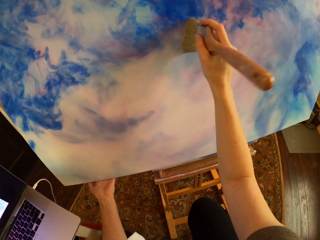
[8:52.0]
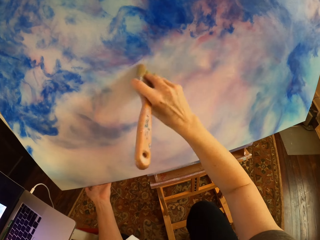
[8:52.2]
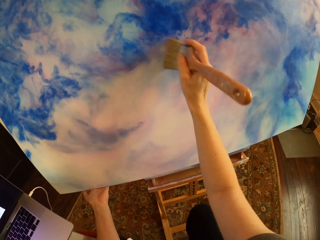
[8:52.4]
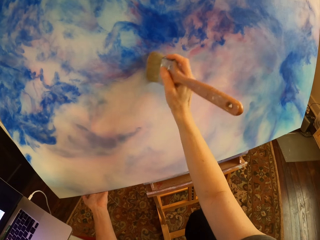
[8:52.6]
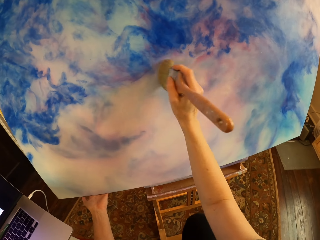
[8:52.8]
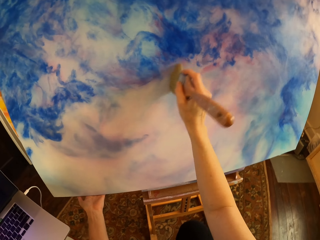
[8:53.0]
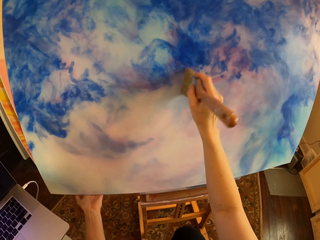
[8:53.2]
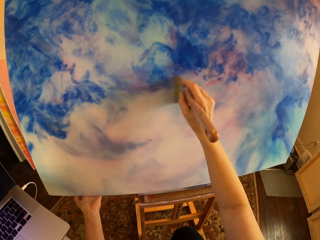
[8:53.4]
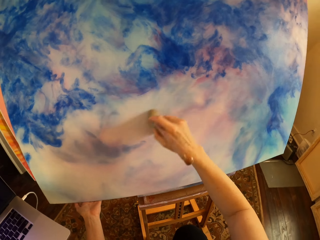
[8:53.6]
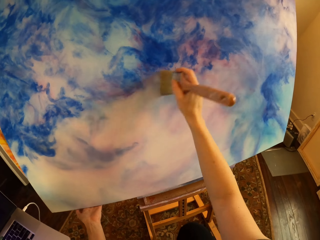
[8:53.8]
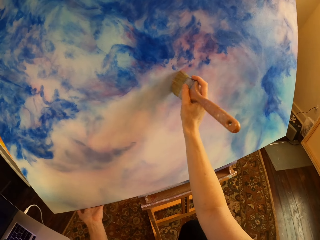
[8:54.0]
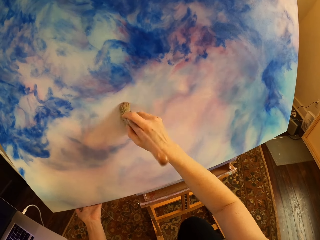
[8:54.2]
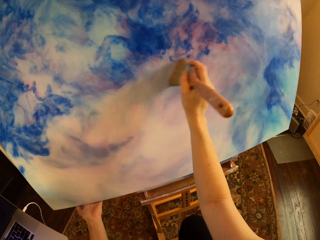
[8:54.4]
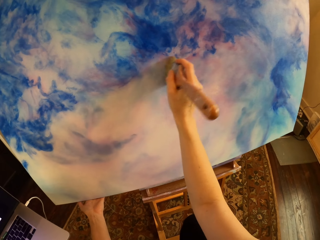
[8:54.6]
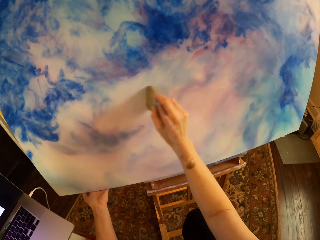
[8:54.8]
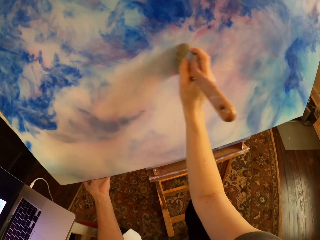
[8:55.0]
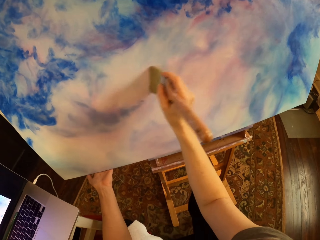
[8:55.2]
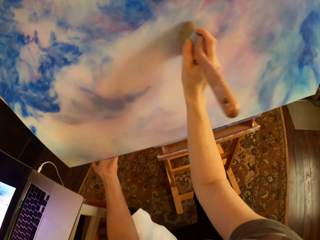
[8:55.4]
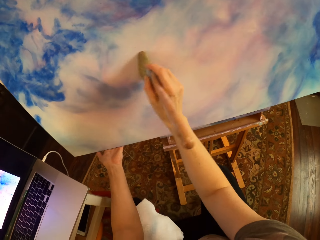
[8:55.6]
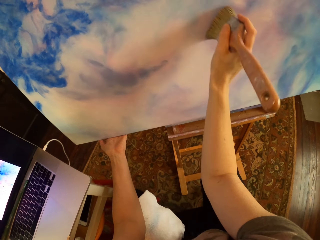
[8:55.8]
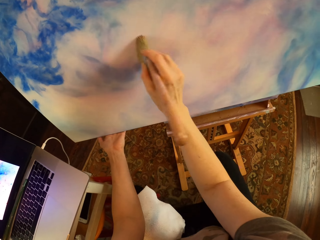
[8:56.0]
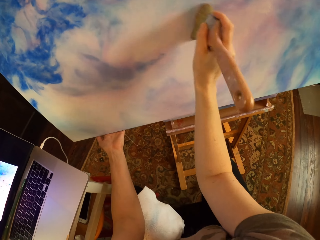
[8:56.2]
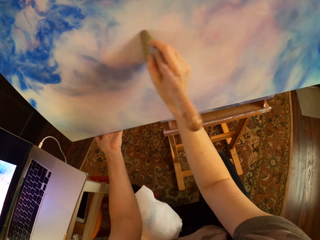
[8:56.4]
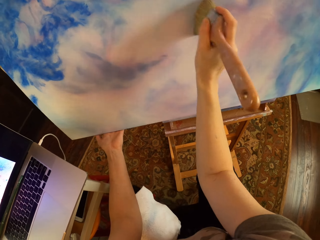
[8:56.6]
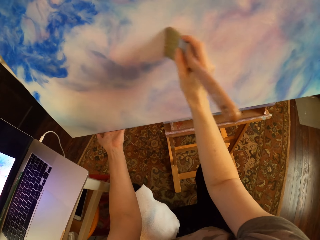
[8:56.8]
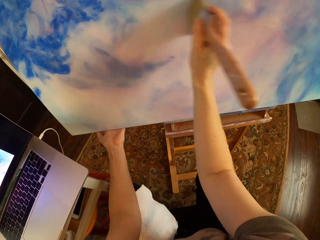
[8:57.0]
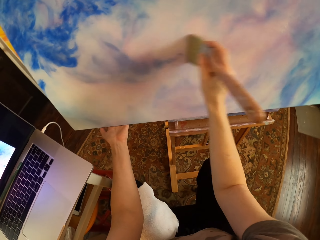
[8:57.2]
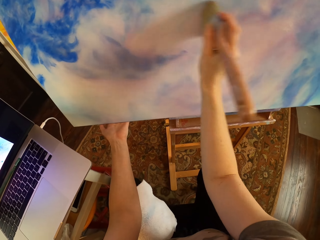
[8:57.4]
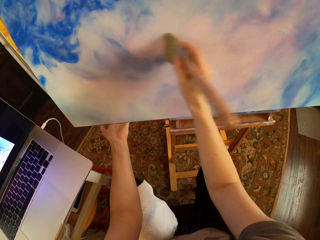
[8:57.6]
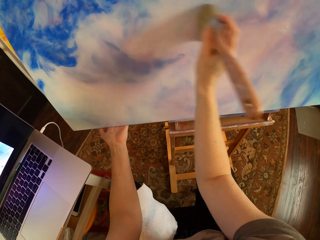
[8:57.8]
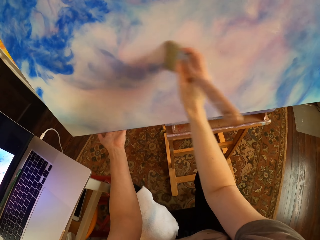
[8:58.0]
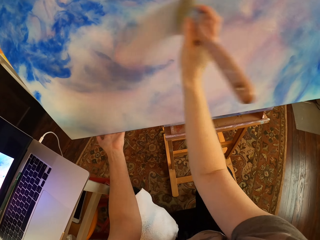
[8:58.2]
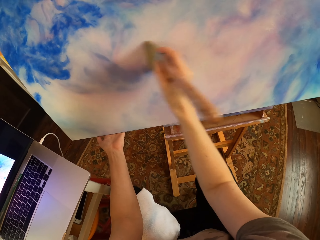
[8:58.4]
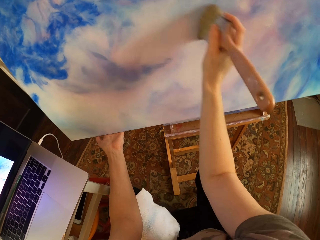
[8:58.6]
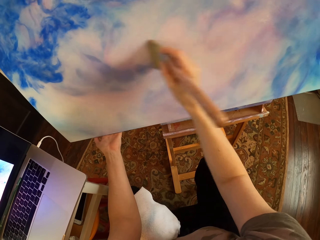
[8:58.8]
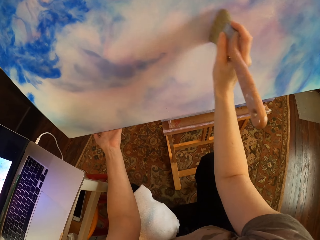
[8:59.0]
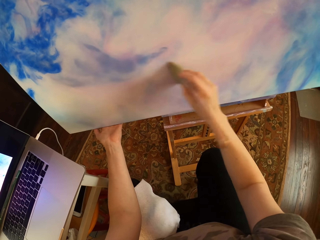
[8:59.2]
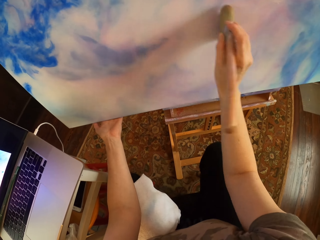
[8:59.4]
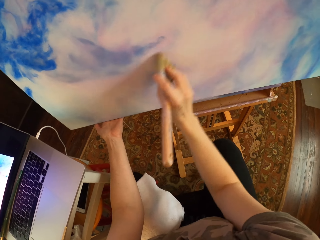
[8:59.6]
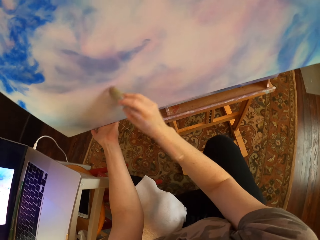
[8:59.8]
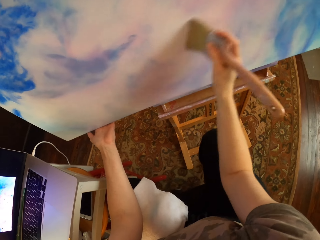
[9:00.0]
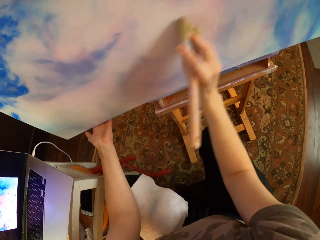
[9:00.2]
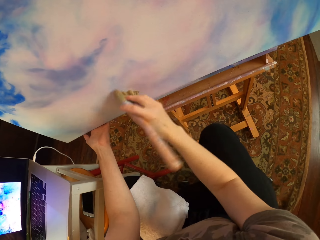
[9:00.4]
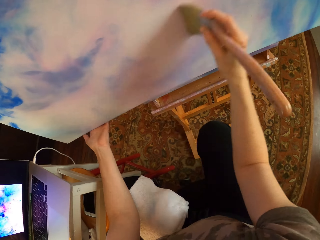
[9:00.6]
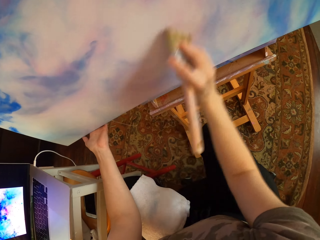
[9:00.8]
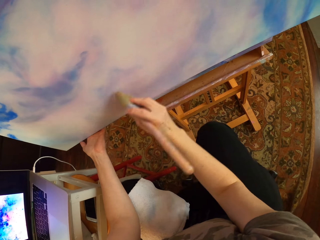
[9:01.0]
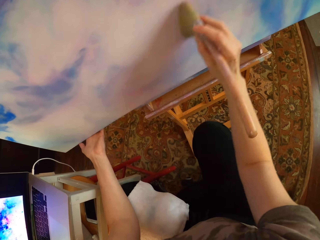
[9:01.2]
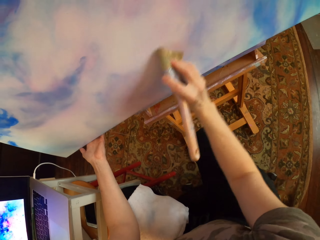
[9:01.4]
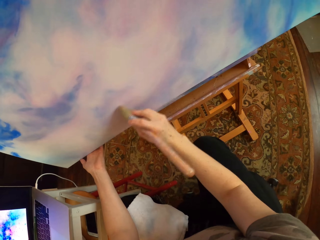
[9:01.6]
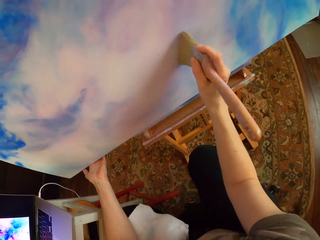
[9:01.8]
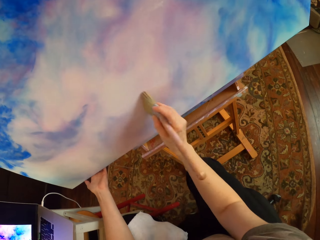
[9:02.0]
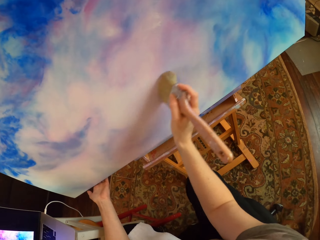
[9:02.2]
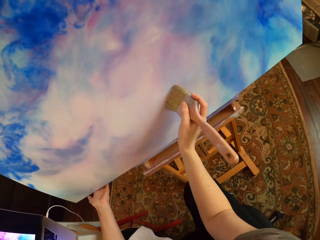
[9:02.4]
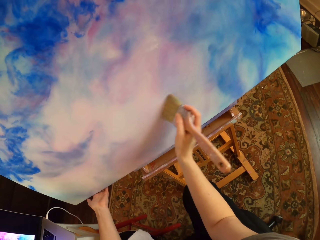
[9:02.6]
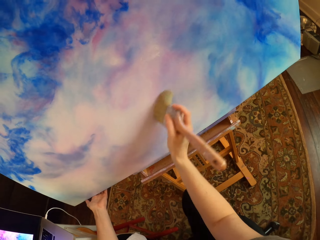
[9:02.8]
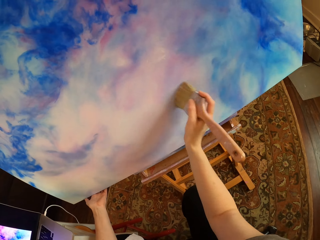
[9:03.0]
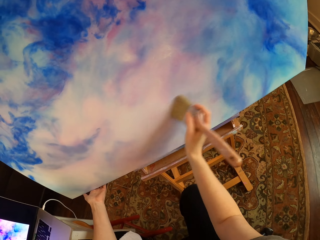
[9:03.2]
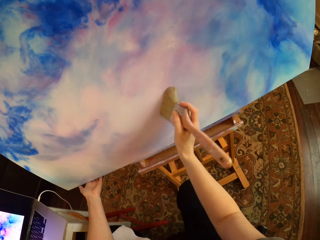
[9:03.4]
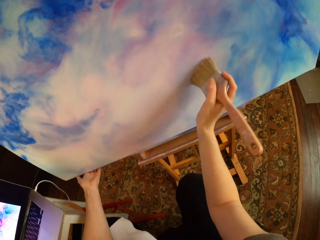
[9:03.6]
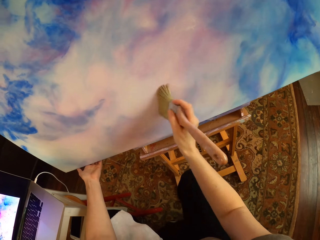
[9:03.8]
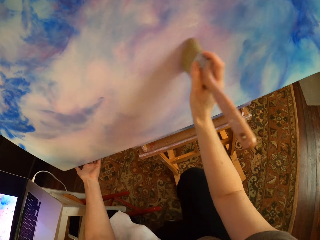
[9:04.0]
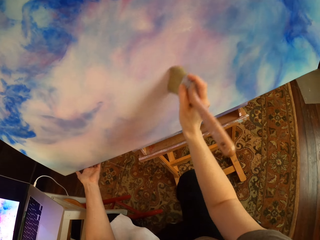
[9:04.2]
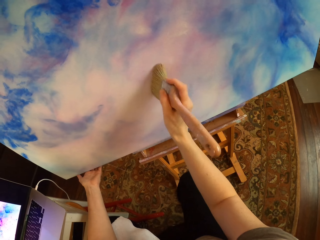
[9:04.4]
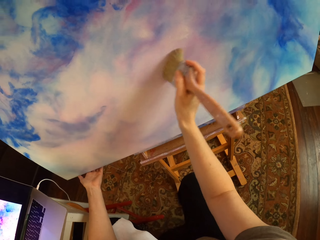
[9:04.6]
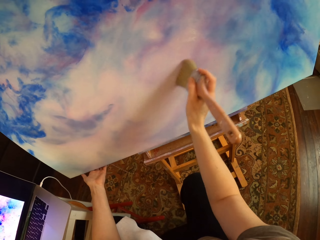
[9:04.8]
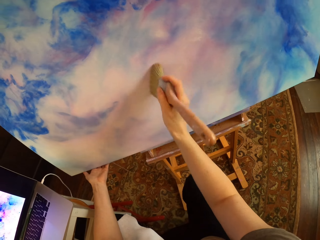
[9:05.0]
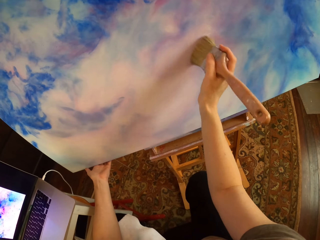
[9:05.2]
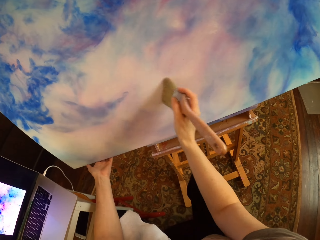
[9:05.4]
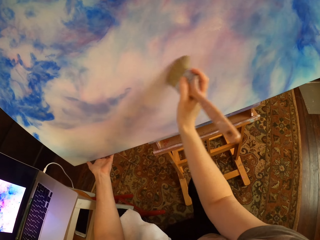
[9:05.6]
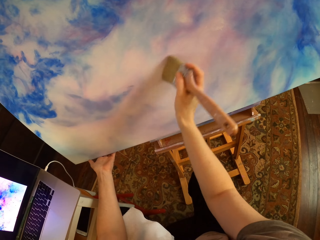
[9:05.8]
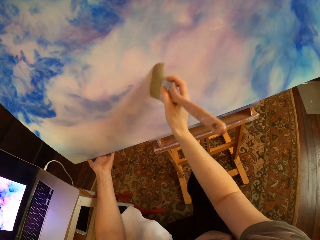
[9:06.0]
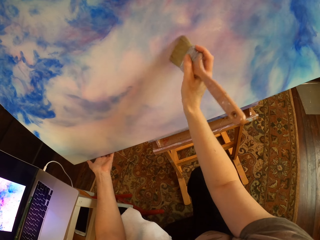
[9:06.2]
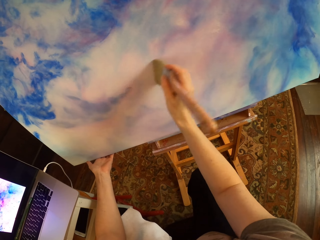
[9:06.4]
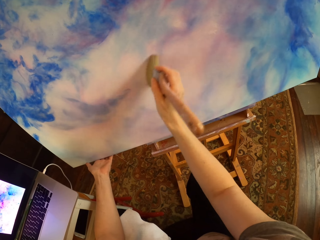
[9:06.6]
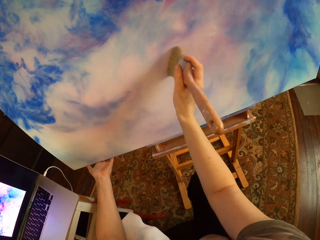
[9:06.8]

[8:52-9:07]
The camera wearer brushes the canvas repeatedly.

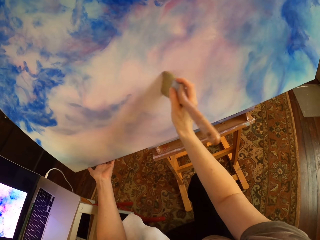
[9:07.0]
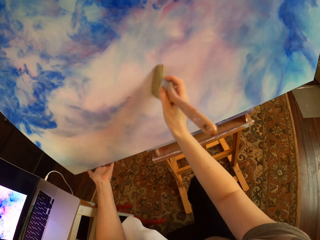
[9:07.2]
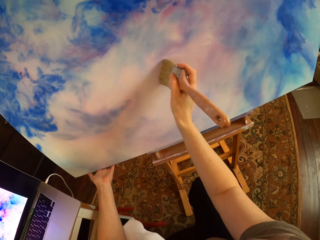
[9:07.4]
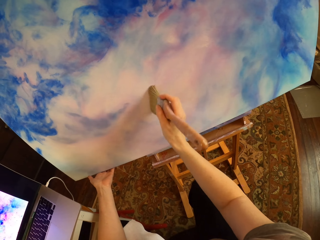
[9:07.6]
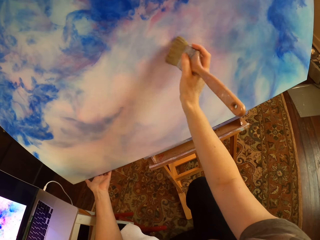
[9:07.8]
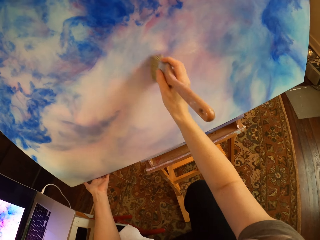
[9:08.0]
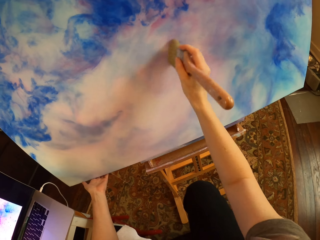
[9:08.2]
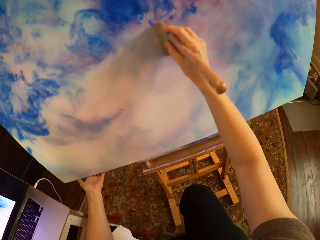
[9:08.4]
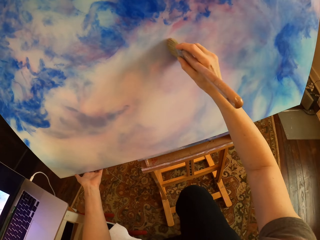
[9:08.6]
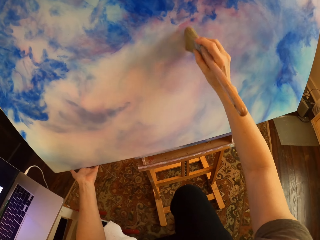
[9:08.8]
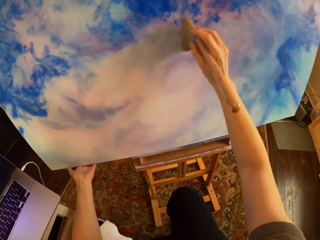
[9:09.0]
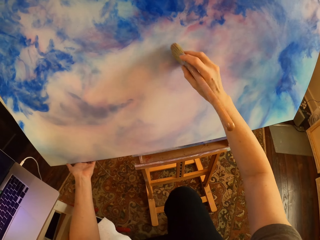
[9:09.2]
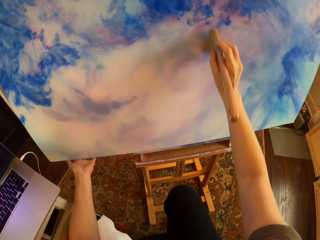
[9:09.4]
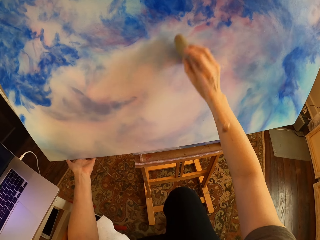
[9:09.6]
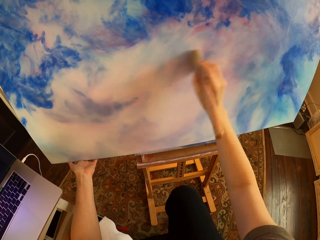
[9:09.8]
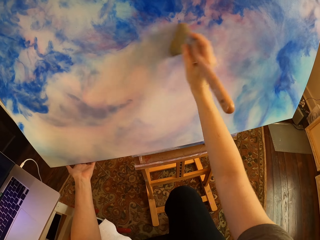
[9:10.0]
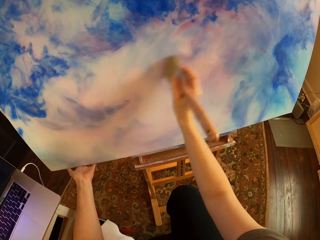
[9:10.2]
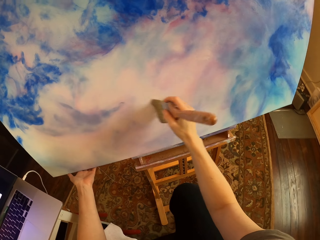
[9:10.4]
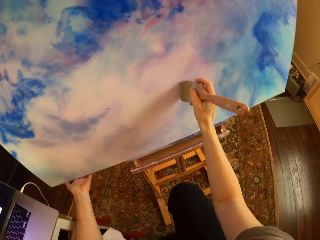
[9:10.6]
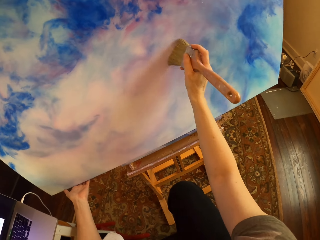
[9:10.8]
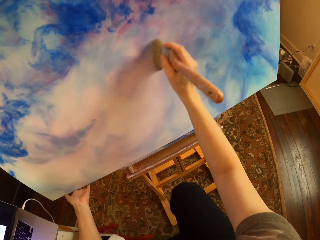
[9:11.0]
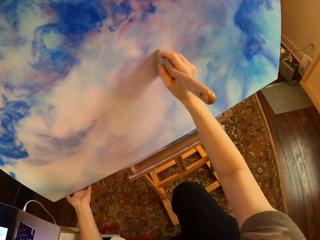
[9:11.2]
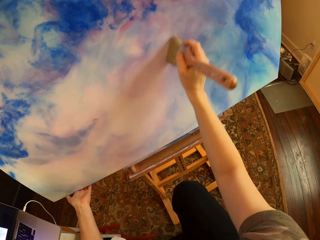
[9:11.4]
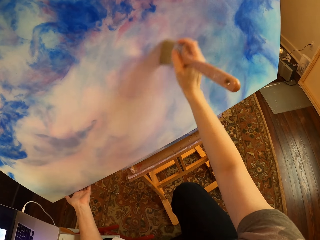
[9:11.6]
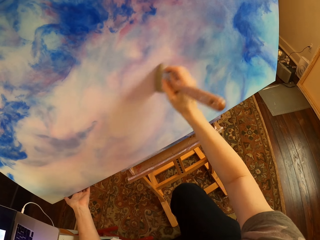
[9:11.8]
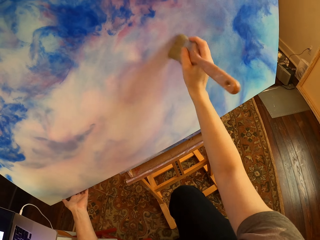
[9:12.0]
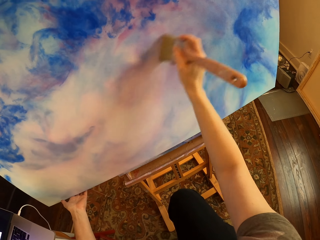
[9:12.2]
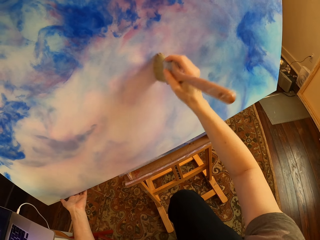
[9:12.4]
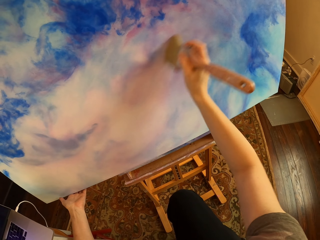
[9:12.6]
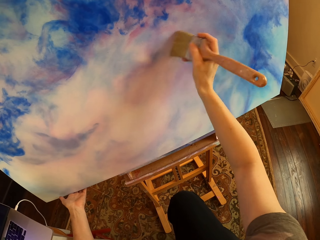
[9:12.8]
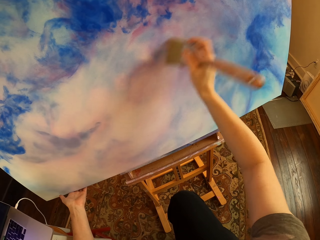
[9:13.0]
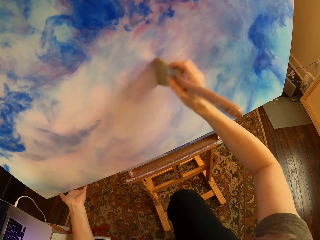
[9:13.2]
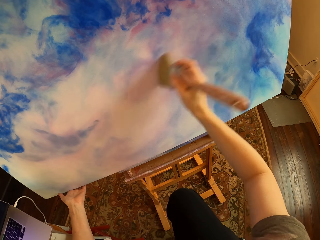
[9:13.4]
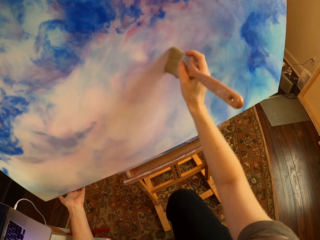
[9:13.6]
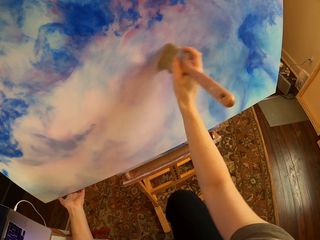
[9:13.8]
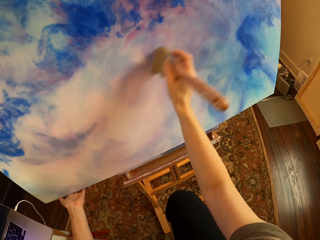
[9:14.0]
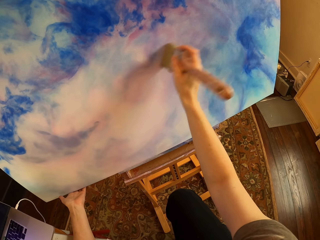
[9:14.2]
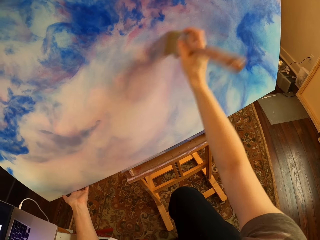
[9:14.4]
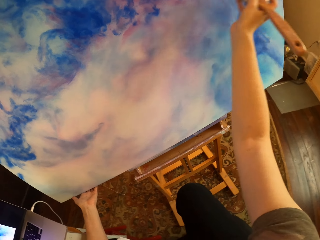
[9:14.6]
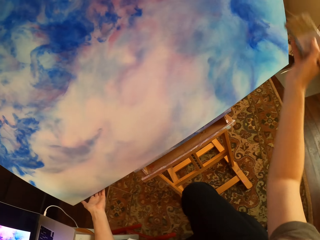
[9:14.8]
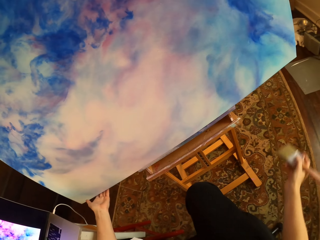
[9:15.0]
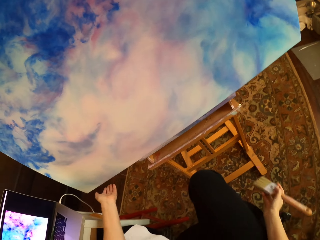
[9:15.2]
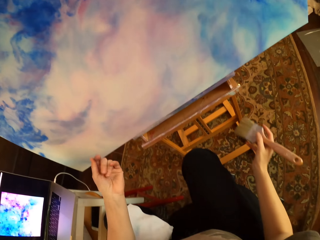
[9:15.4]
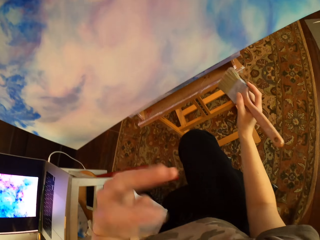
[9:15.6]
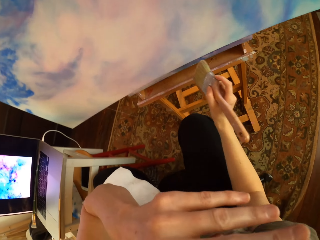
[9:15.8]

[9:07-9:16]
The camera wearer brushes the canvas repeatedly. They pull back the right hand.
